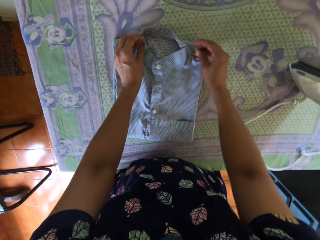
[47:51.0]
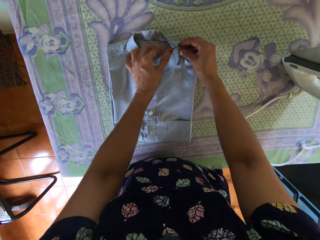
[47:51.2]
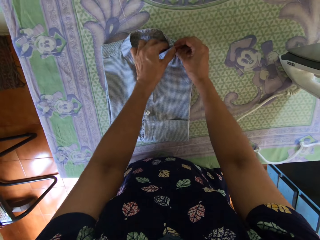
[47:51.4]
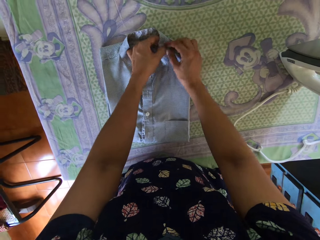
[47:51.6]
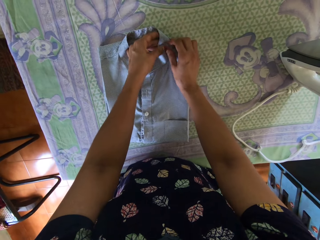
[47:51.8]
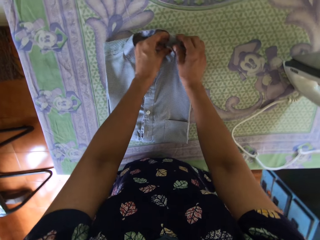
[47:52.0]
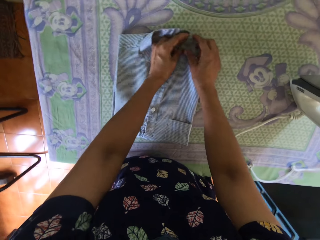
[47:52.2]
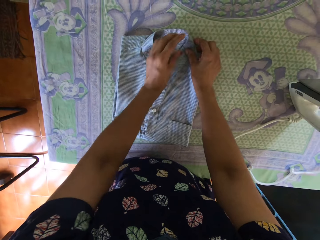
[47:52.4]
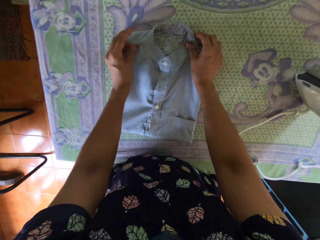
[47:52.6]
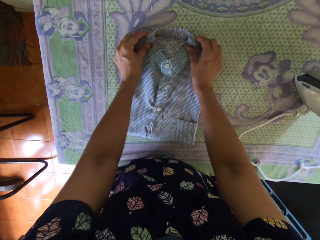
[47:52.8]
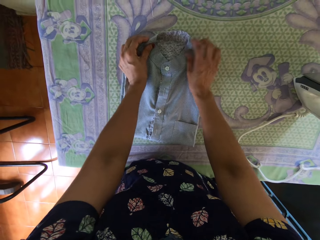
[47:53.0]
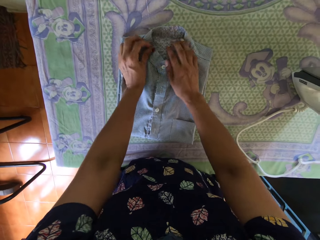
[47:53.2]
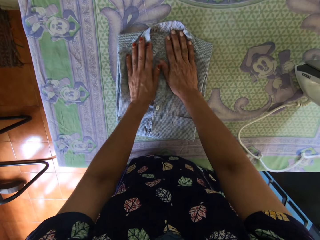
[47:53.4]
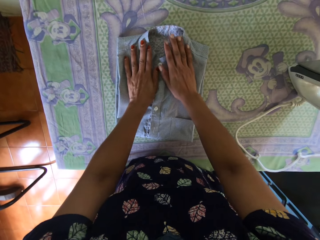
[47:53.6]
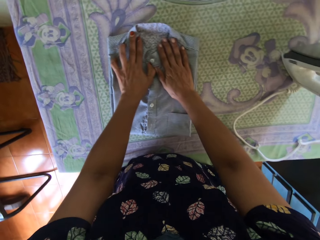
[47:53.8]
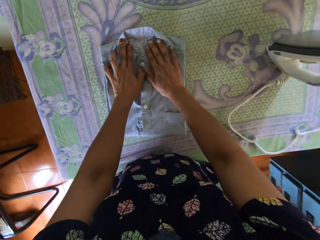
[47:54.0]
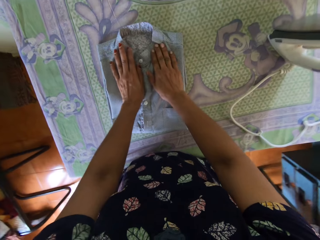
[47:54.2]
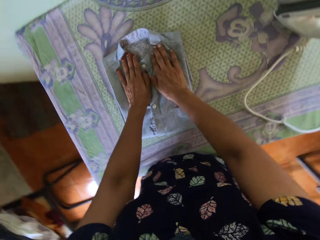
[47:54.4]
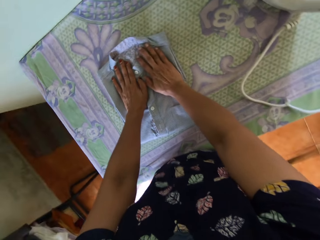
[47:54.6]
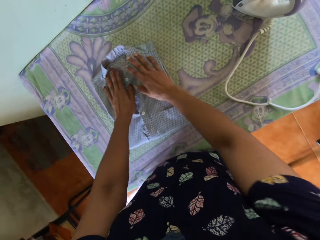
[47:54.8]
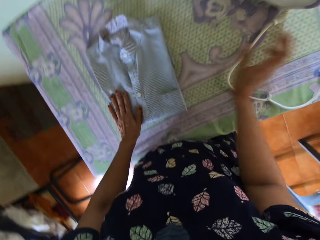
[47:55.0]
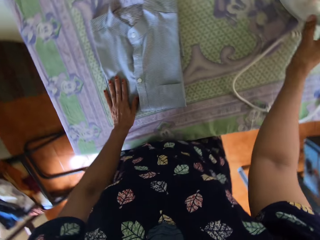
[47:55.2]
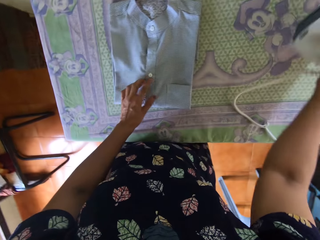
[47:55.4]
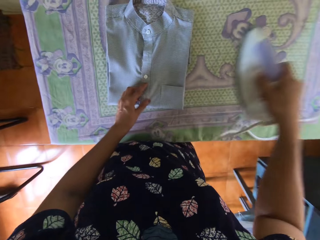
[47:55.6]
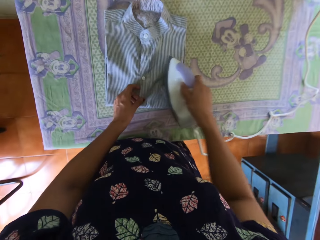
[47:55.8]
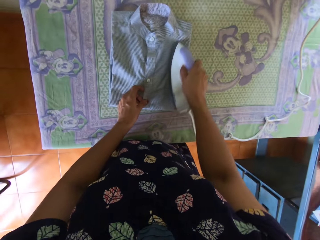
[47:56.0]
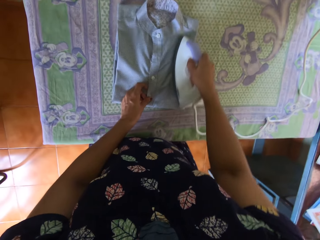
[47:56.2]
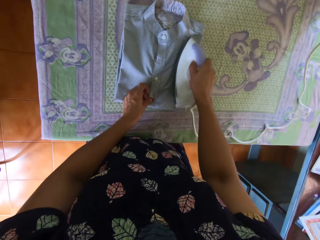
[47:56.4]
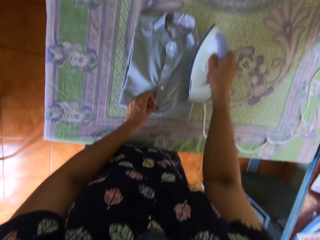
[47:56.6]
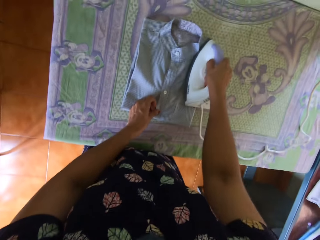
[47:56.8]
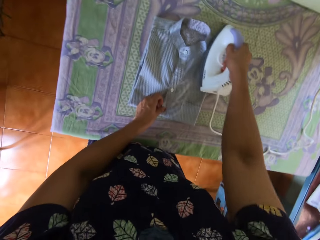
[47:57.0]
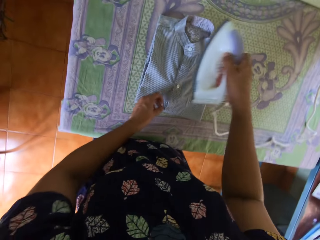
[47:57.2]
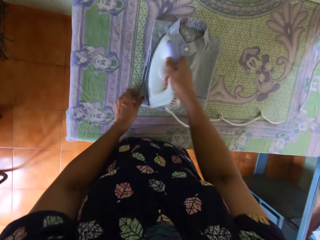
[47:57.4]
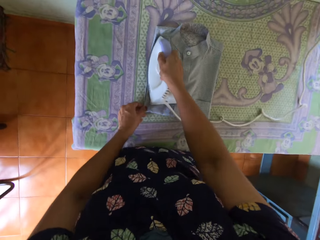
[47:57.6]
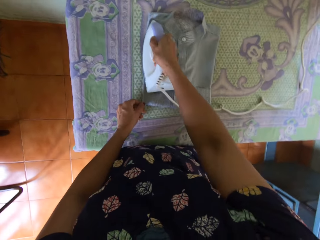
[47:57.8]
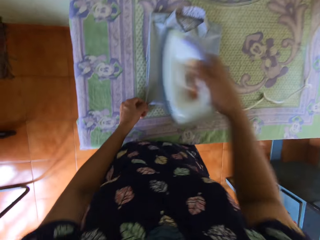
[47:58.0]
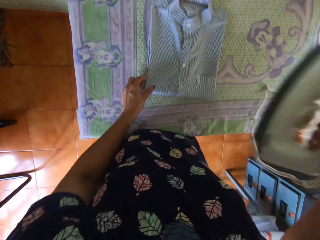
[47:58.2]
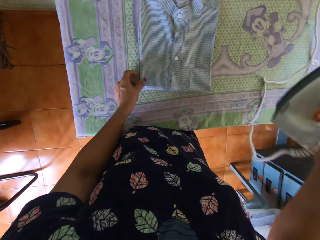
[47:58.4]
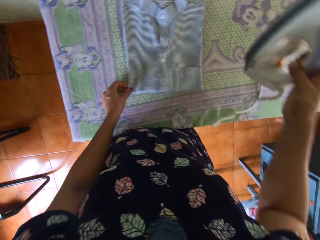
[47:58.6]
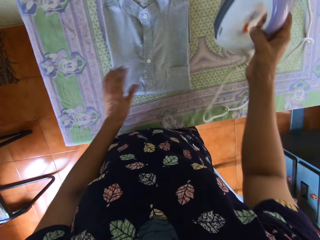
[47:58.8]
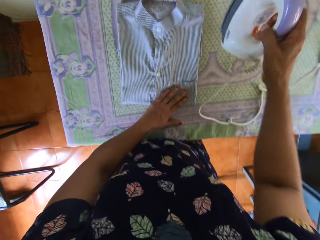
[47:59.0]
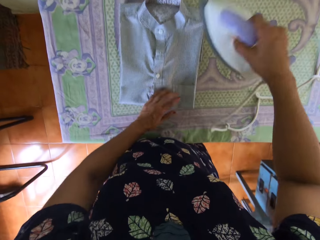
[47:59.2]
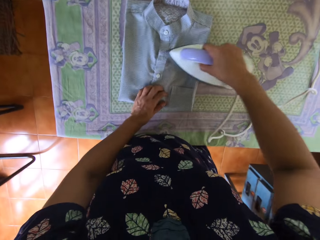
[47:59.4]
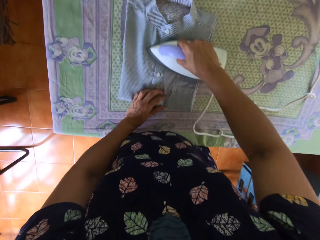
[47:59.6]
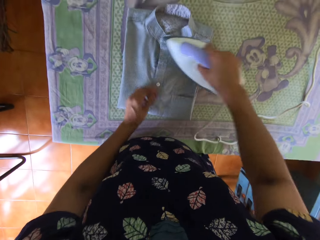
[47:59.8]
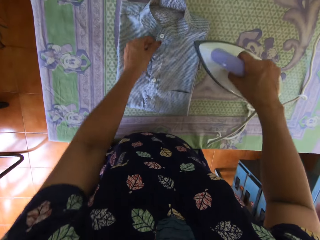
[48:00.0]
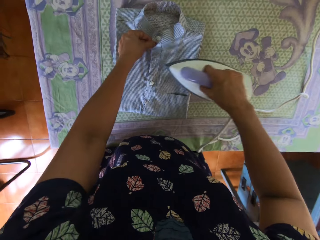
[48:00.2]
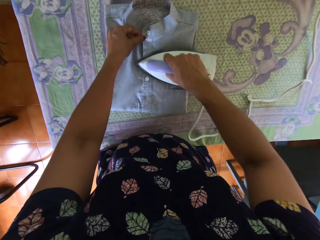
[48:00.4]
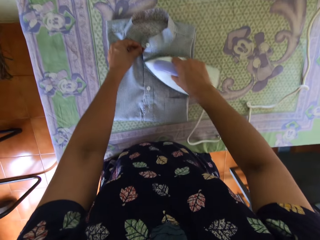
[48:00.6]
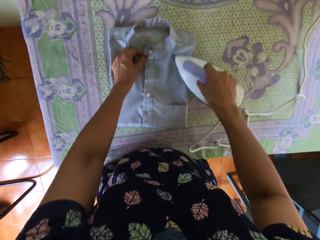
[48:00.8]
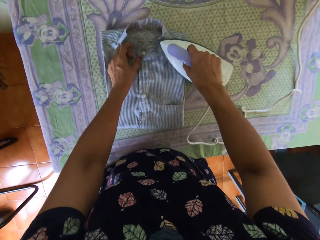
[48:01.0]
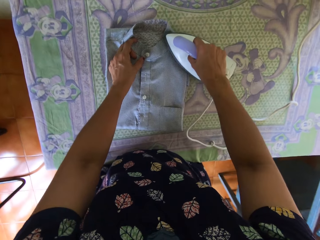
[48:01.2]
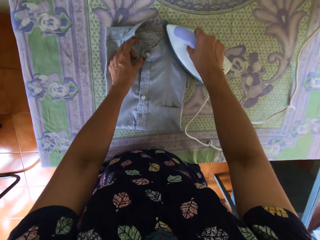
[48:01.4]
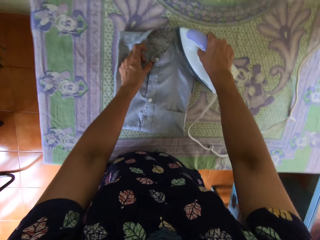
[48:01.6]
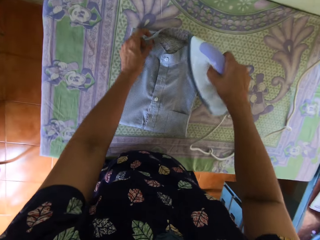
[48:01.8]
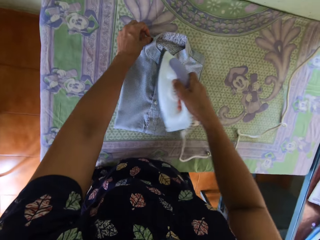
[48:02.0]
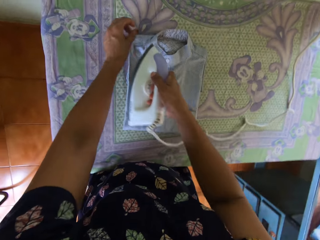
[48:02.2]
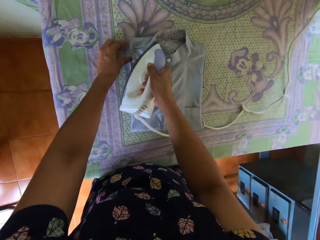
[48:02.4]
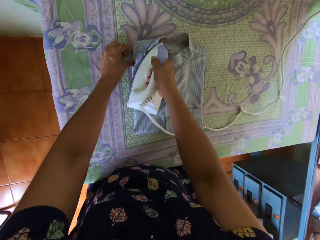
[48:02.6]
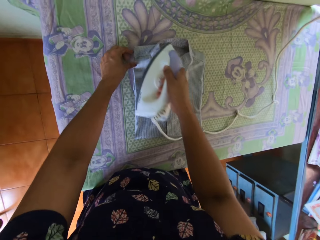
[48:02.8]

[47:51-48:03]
The camera wearer picks up the pressing iron from the table with her right hand. She straightens the polo with the pressing iron. She adjusts the polo with her left hand.

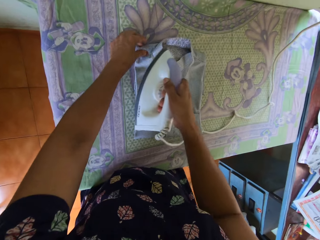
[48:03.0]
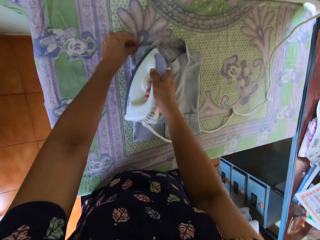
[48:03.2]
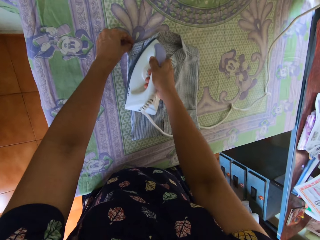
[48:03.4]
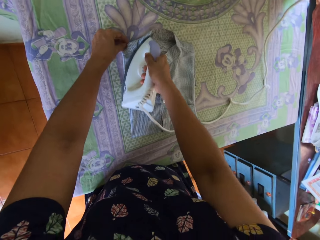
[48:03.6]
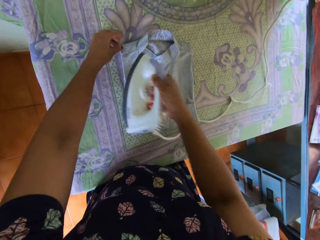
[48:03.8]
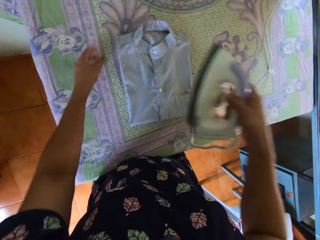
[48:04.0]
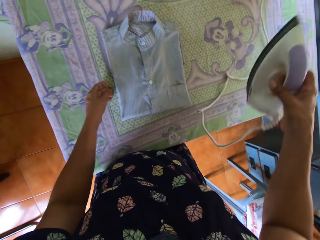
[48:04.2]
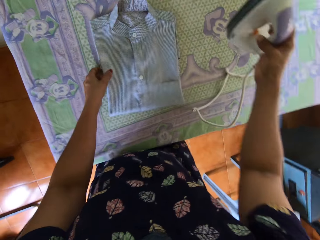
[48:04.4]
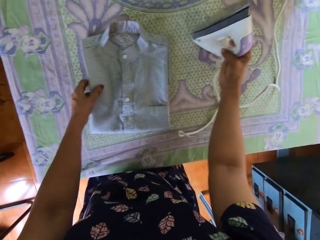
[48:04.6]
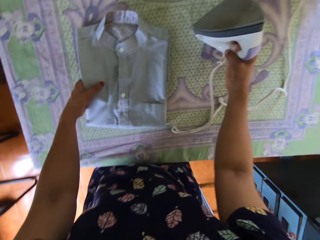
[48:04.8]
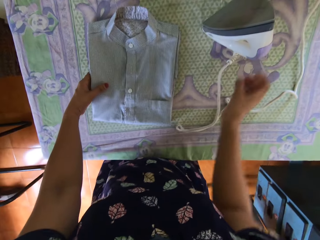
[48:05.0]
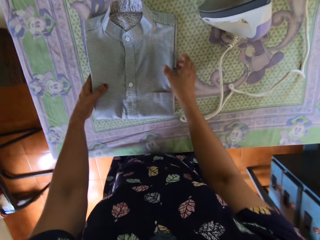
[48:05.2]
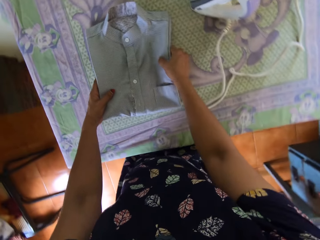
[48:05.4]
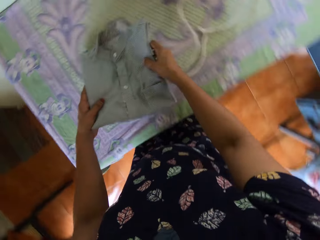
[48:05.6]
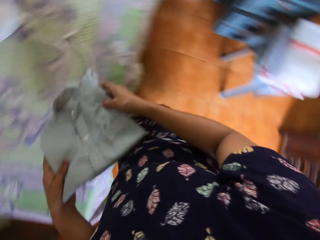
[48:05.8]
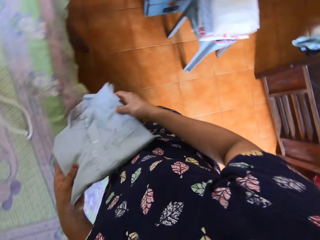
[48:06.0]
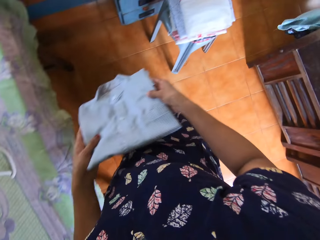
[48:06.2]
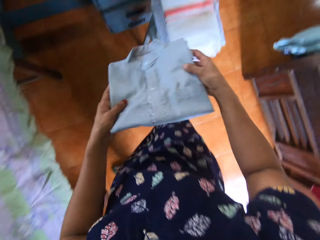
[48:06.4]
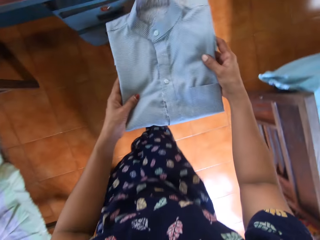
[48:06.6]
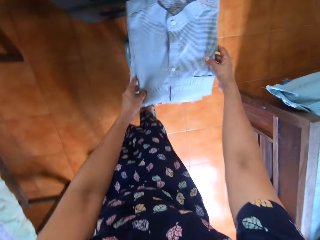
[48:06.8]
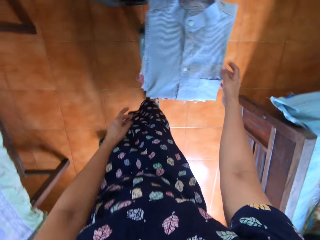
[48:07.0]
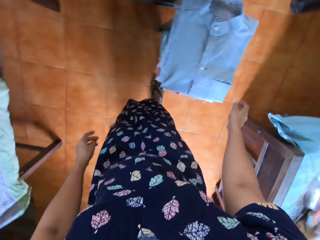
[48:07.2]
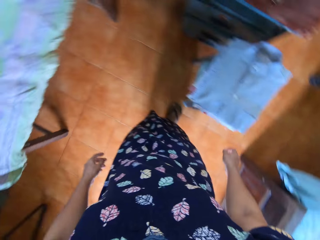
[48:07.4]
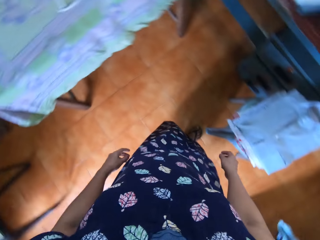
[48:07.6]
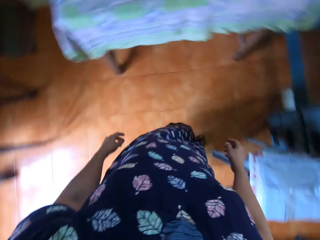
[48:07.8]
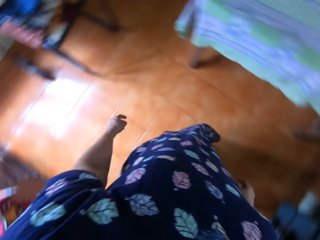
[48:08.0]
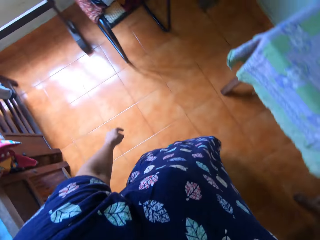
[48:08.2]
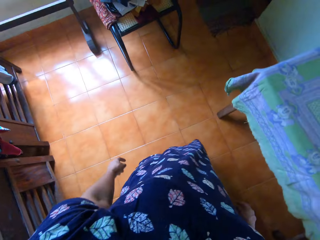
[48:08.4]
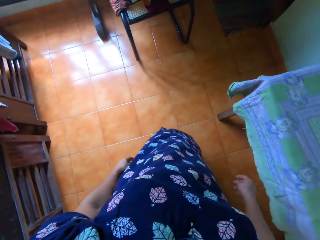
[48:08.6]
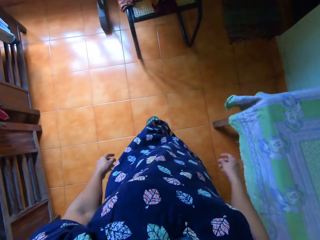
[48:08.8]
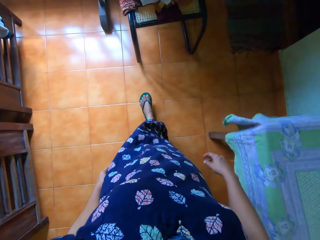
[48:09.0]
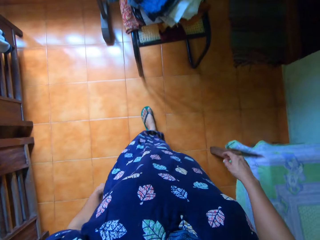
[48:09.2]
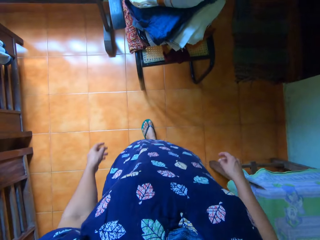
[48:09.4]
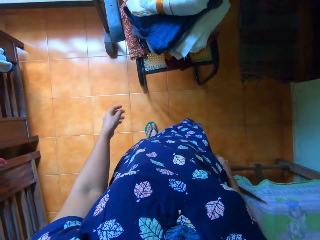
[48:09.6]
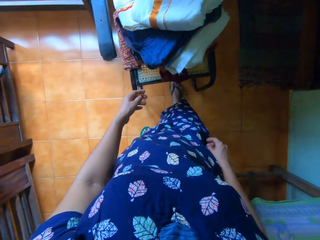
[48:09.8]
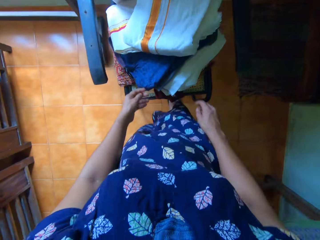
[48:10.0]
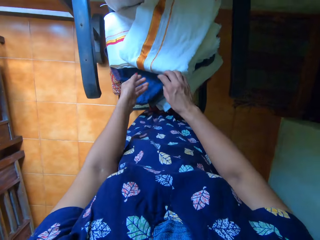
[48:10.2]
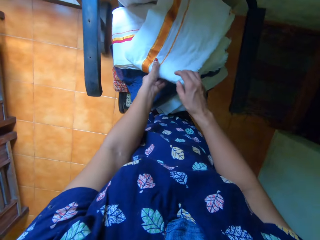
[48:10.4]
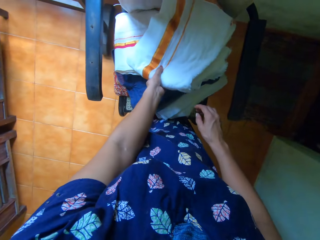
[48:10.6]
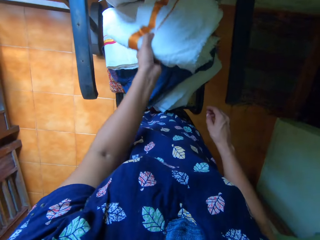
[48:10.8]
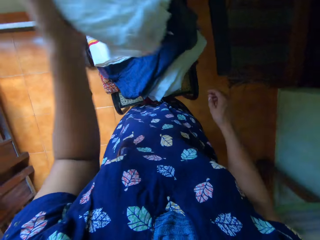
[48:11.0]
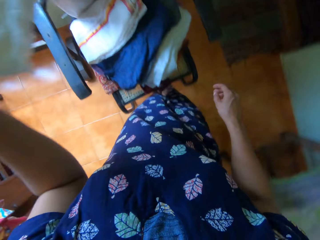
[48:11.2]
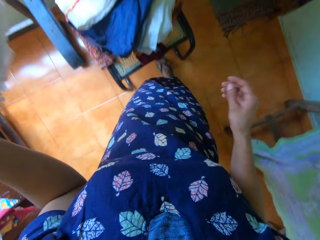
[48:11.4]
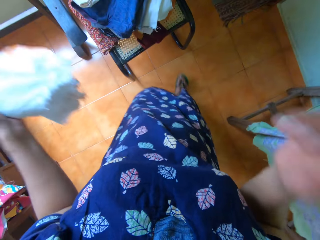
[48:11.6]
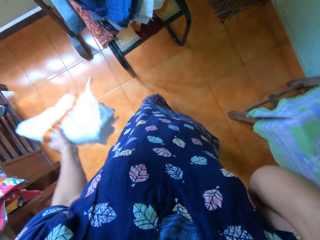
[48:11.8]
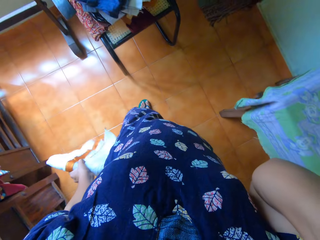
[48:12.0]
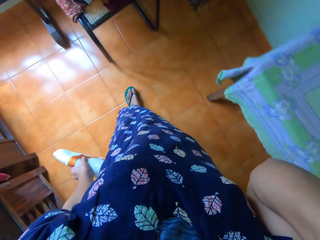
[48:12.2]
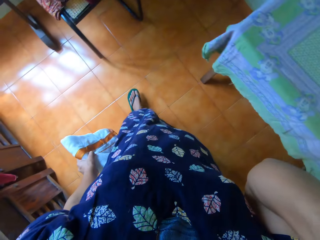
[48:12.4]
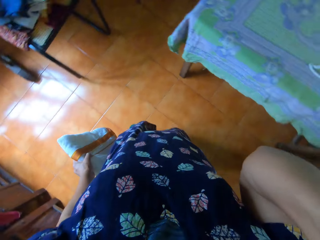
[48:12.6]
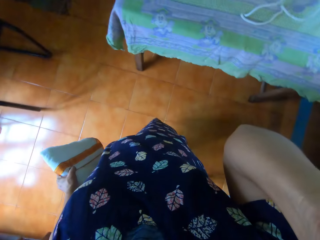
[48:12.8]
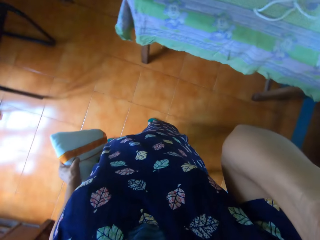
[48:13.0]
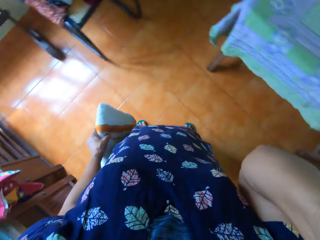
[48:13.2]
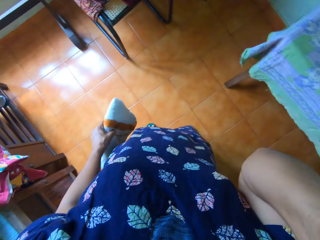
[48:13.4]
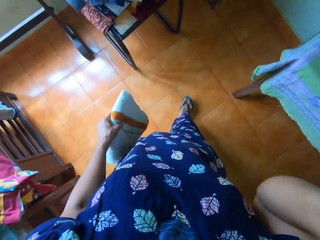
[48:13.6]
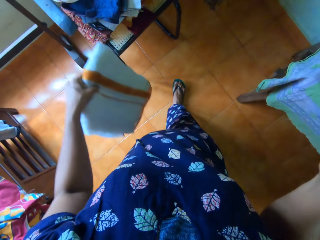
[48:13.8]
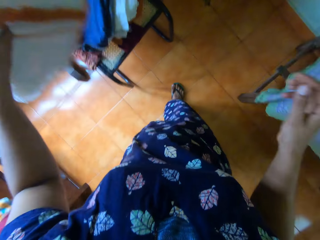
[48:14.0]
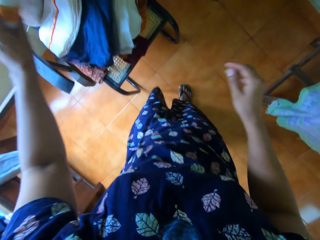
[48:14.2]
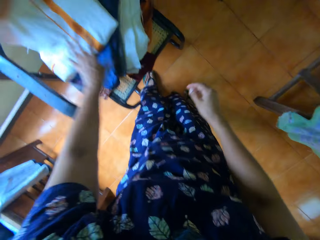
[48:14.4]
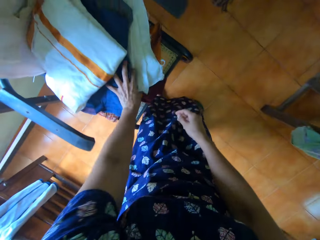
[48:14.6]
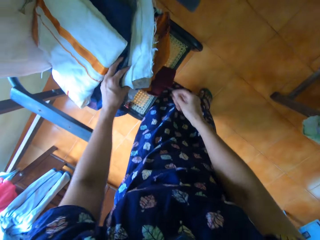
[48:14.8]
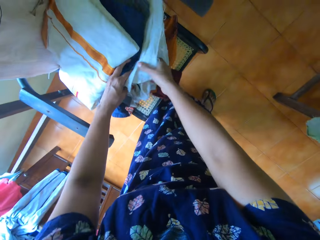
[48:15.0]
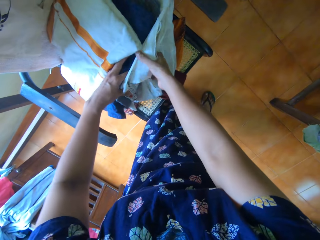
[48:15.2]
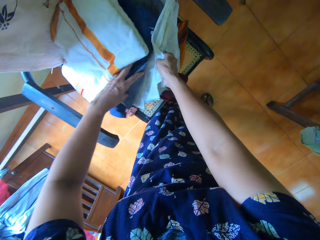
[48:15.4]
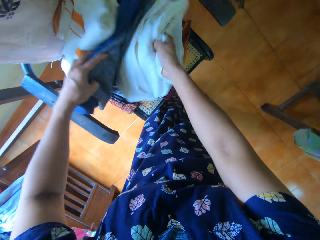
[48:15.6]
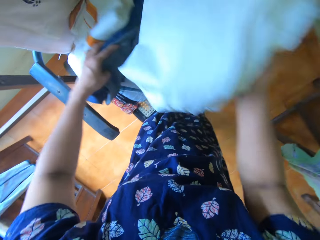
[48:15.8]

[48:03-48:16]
The camera wearer drops the pressing iron on the table with her right hand. She picks up the polo from the table with both hands. She drops the polo on a pile of clothes on a stool with both hands. She walks around the room. She picks up a shirt from a pile of clothes on a chair with her left hand. She walks around the room. She raises her right hand. She drops the shirt on the pile on the chair with her left hand.
